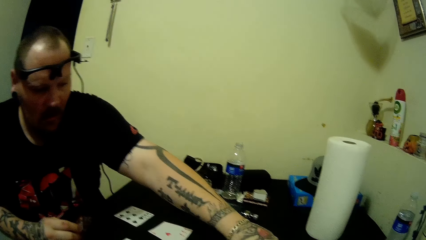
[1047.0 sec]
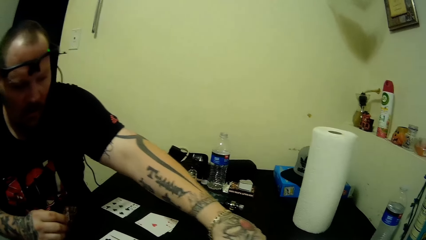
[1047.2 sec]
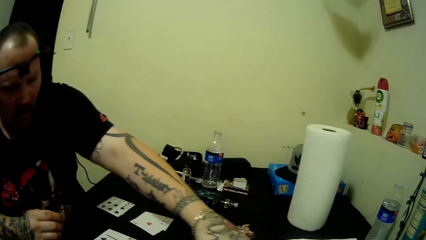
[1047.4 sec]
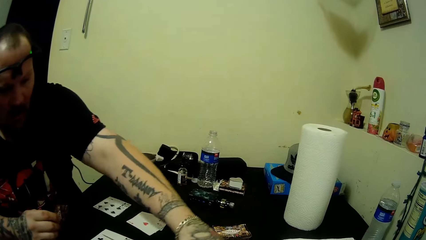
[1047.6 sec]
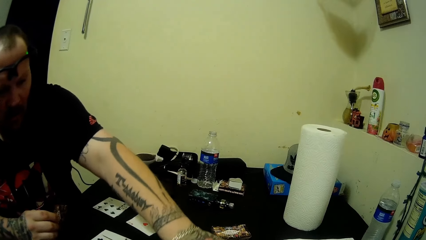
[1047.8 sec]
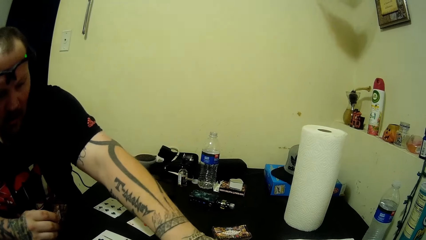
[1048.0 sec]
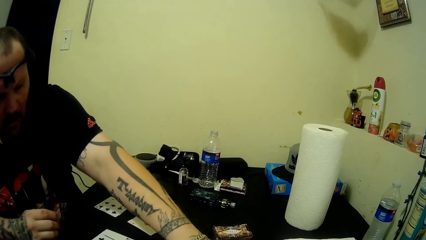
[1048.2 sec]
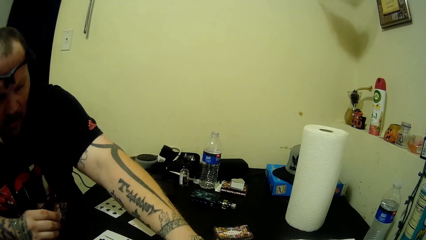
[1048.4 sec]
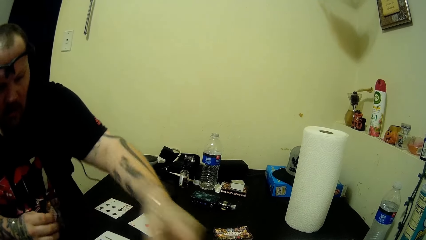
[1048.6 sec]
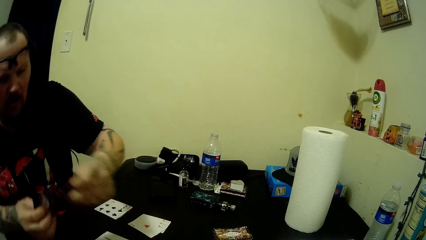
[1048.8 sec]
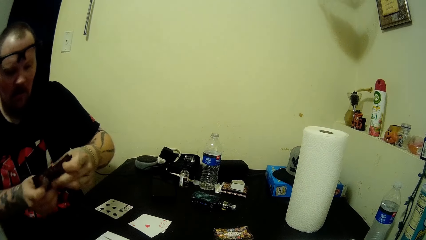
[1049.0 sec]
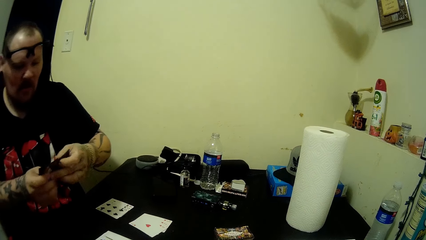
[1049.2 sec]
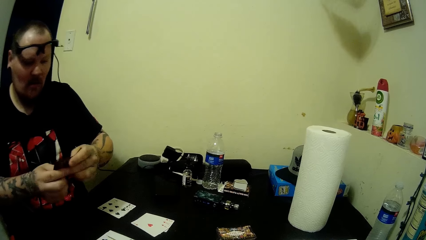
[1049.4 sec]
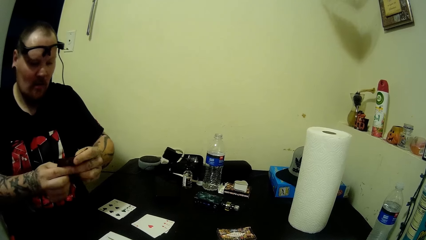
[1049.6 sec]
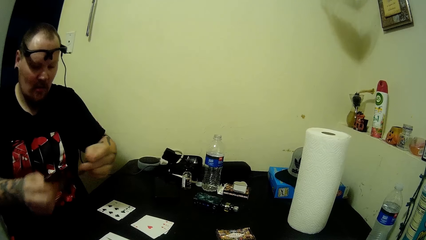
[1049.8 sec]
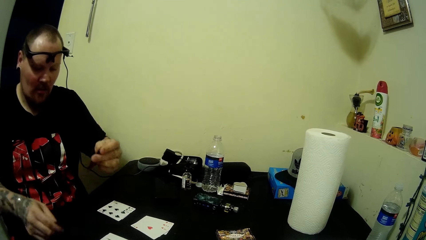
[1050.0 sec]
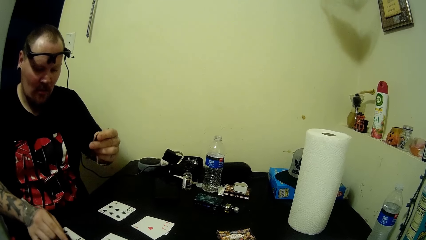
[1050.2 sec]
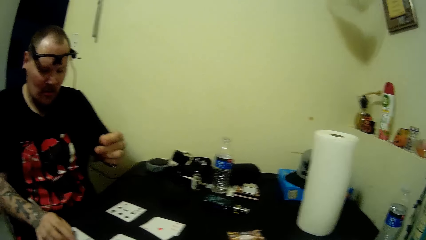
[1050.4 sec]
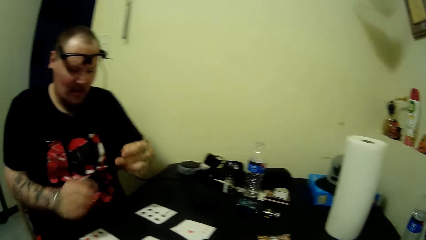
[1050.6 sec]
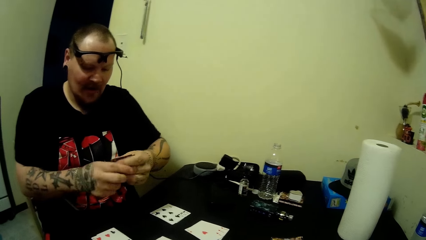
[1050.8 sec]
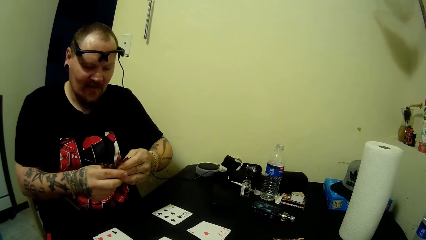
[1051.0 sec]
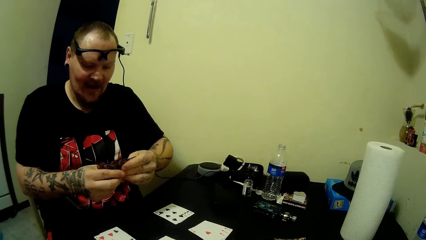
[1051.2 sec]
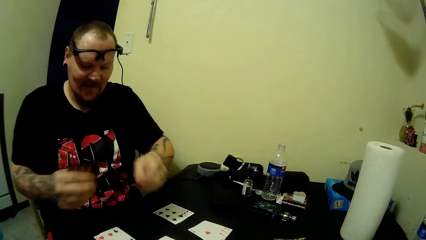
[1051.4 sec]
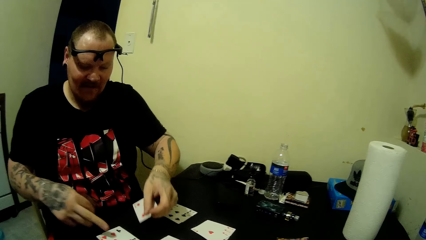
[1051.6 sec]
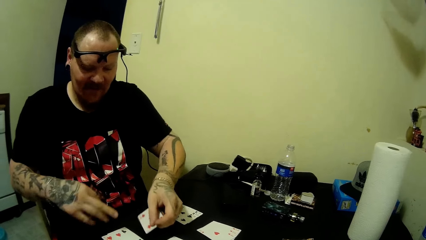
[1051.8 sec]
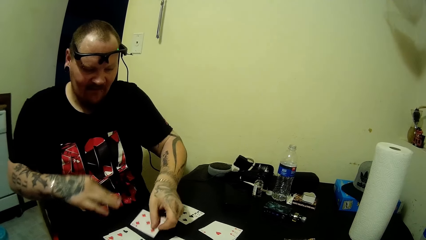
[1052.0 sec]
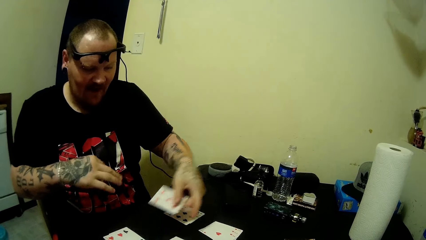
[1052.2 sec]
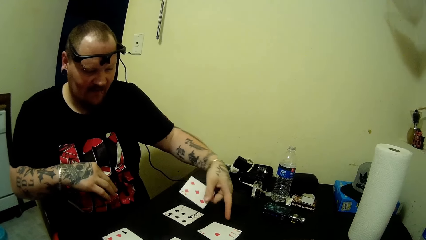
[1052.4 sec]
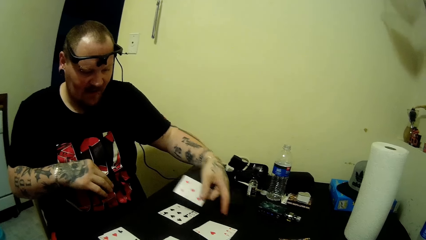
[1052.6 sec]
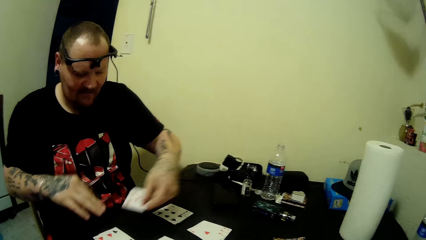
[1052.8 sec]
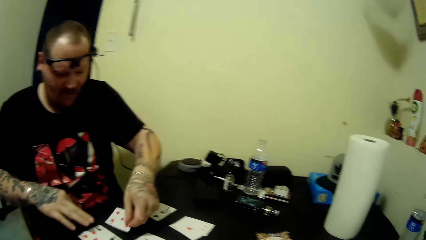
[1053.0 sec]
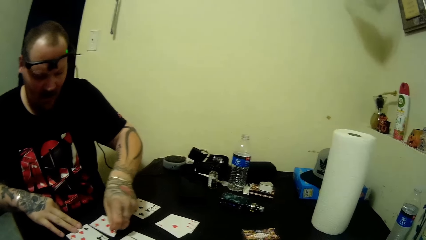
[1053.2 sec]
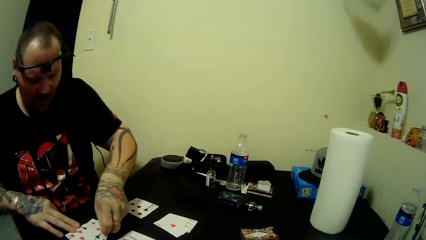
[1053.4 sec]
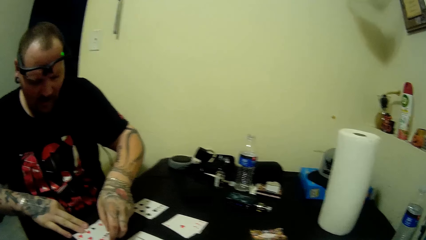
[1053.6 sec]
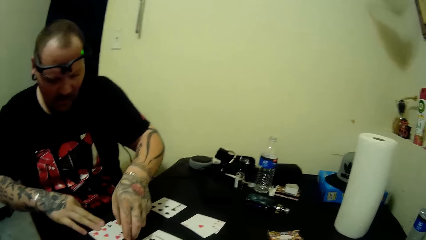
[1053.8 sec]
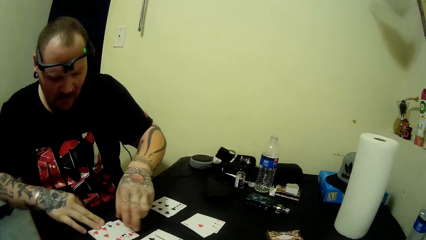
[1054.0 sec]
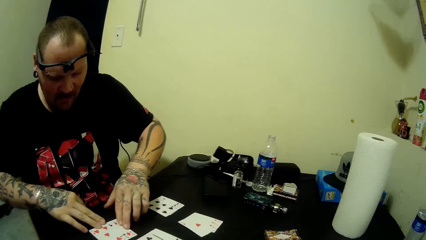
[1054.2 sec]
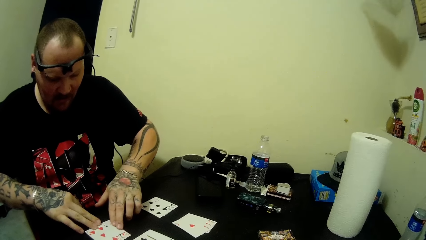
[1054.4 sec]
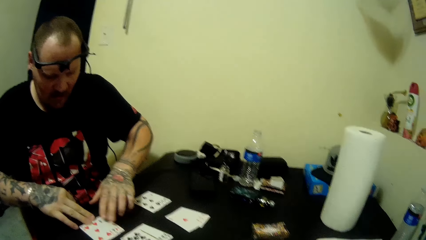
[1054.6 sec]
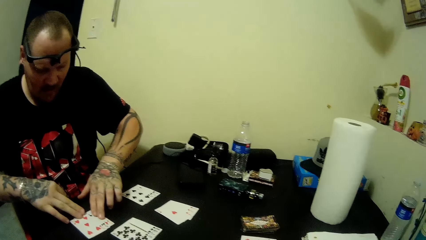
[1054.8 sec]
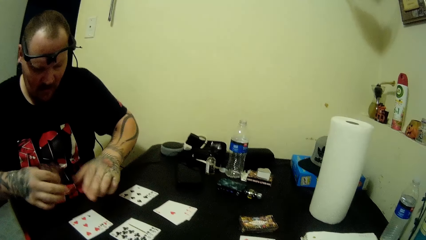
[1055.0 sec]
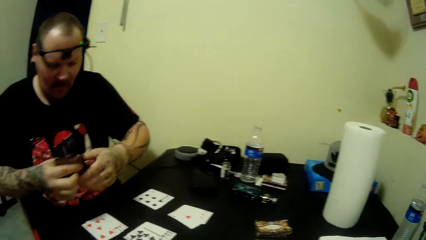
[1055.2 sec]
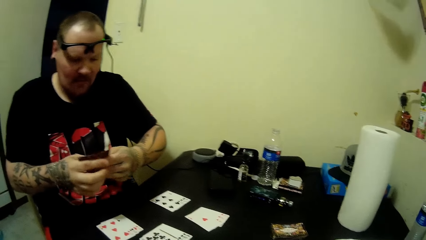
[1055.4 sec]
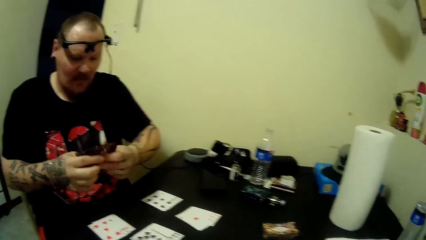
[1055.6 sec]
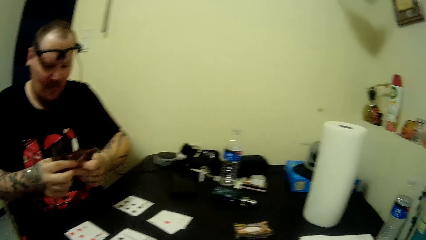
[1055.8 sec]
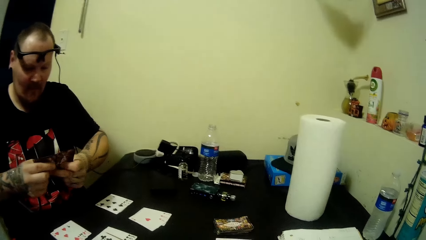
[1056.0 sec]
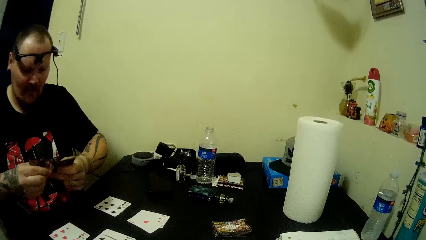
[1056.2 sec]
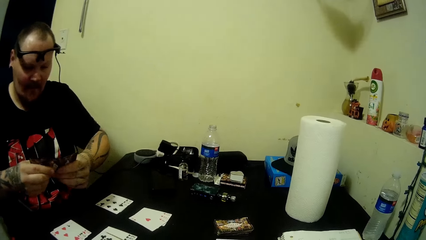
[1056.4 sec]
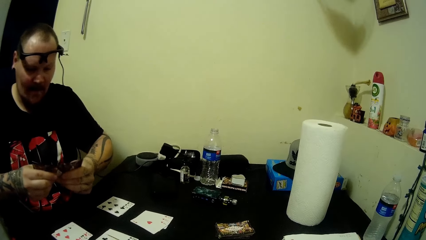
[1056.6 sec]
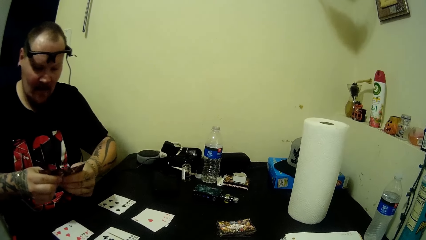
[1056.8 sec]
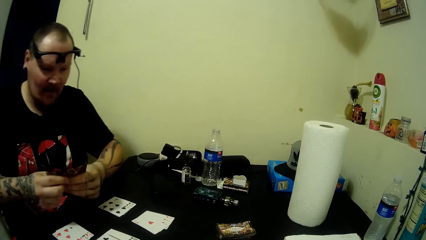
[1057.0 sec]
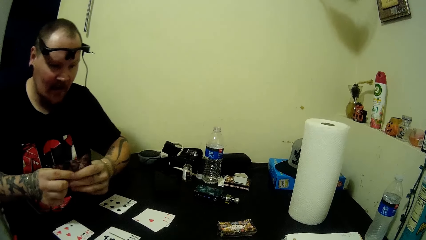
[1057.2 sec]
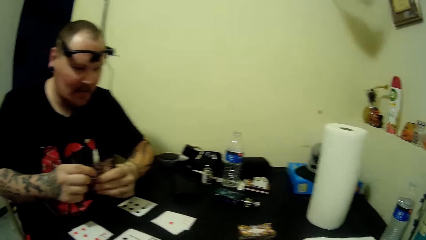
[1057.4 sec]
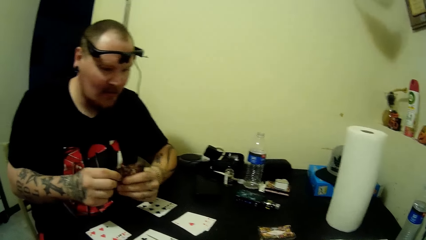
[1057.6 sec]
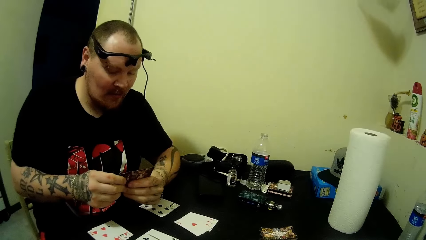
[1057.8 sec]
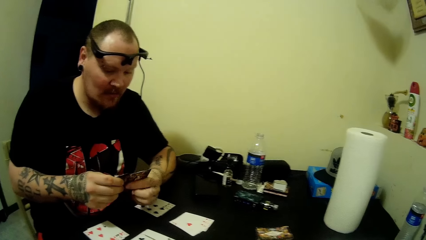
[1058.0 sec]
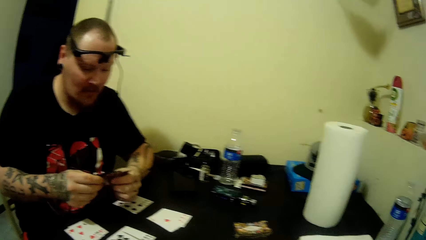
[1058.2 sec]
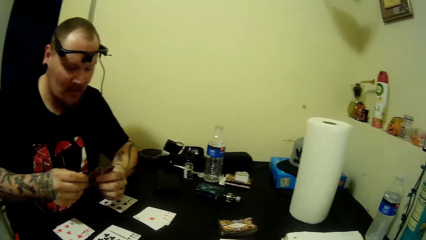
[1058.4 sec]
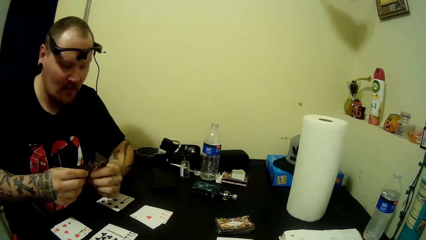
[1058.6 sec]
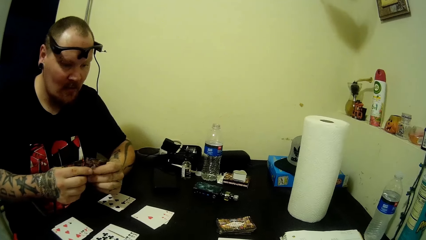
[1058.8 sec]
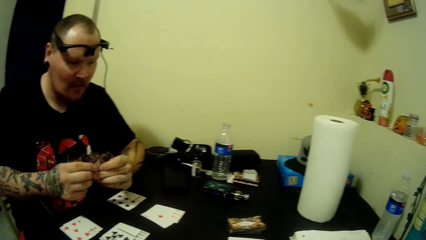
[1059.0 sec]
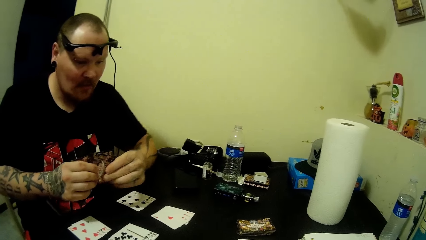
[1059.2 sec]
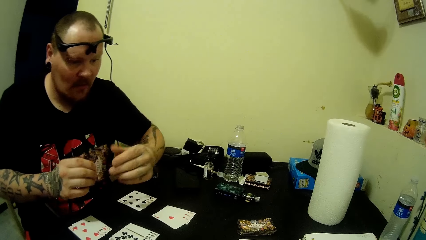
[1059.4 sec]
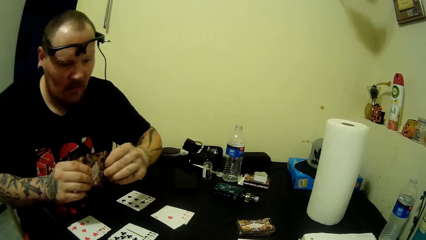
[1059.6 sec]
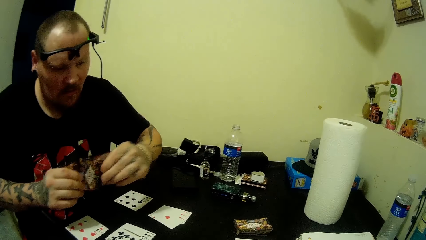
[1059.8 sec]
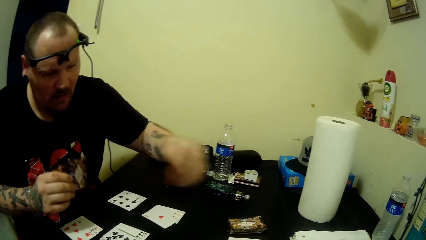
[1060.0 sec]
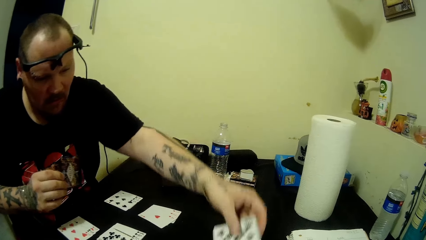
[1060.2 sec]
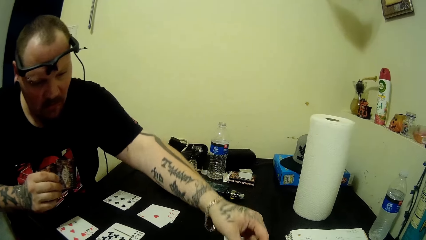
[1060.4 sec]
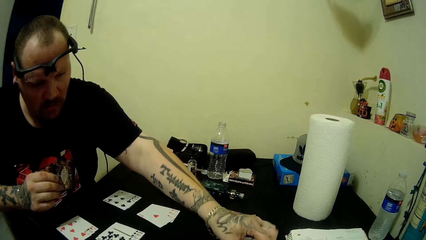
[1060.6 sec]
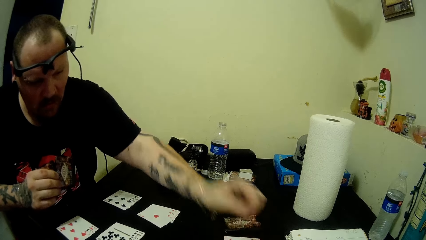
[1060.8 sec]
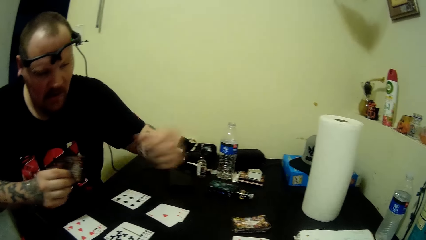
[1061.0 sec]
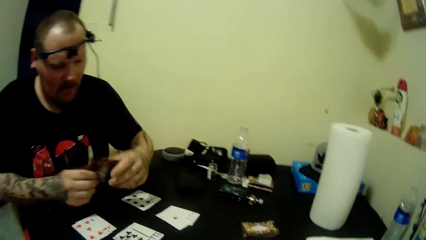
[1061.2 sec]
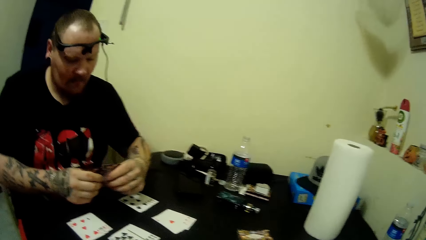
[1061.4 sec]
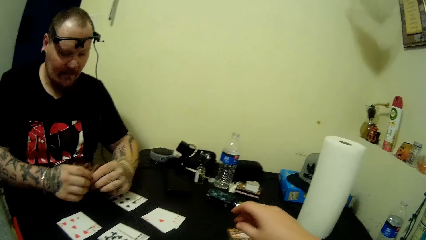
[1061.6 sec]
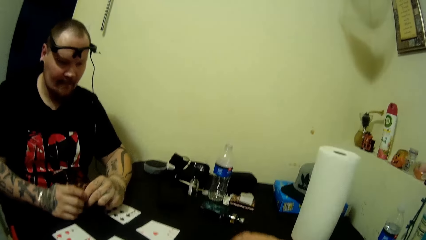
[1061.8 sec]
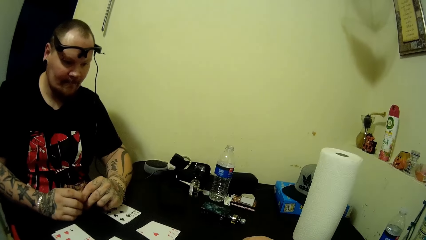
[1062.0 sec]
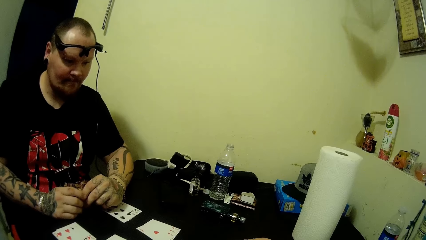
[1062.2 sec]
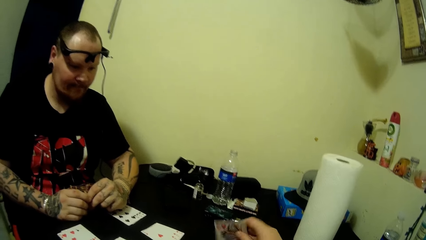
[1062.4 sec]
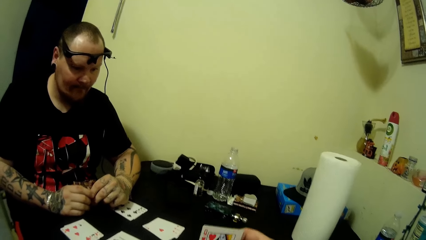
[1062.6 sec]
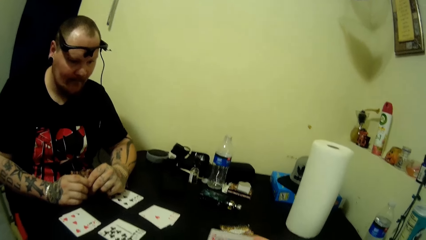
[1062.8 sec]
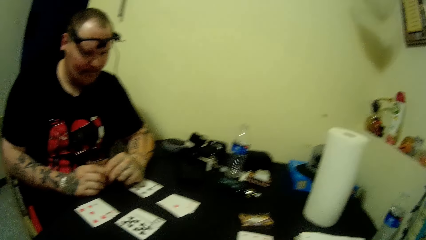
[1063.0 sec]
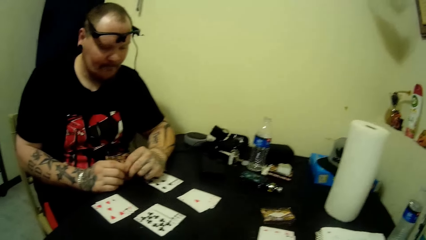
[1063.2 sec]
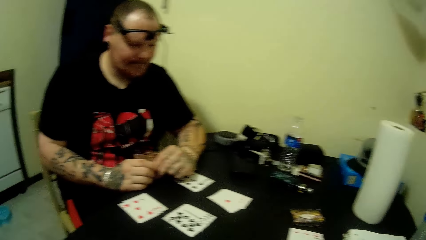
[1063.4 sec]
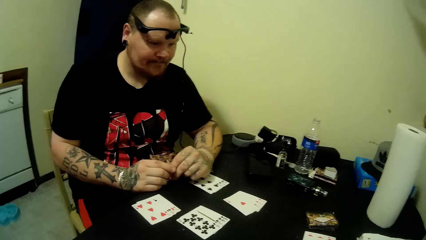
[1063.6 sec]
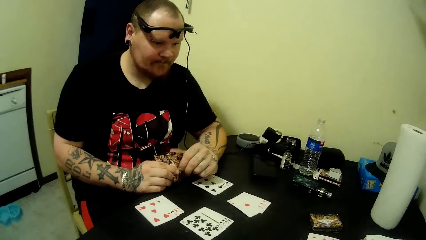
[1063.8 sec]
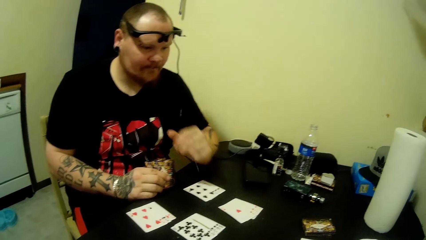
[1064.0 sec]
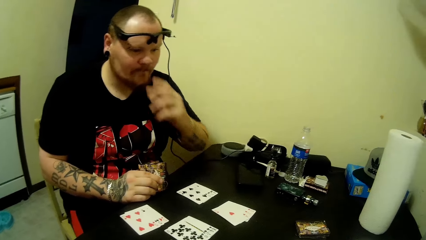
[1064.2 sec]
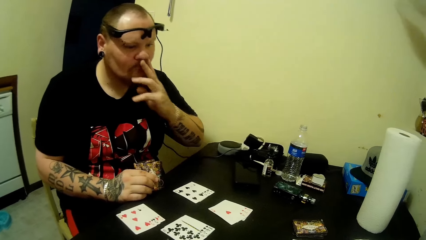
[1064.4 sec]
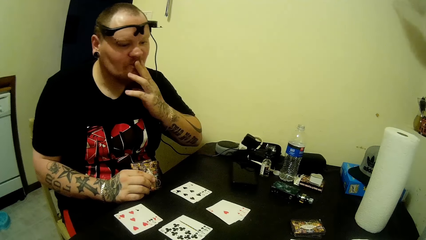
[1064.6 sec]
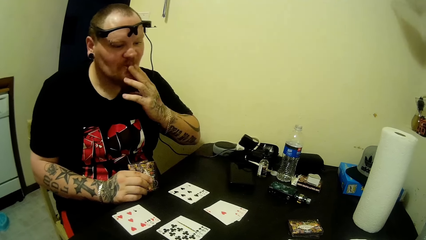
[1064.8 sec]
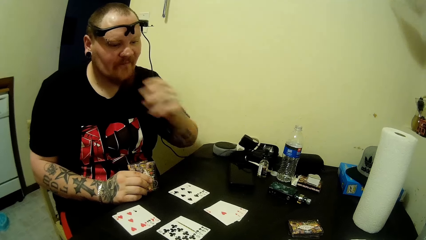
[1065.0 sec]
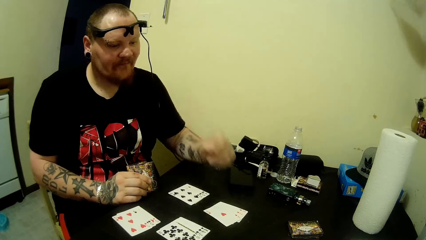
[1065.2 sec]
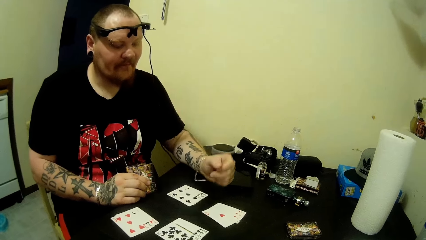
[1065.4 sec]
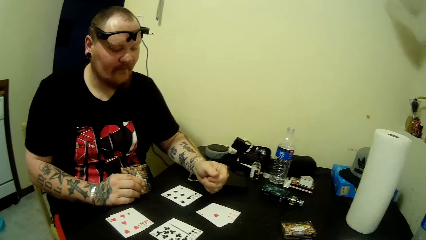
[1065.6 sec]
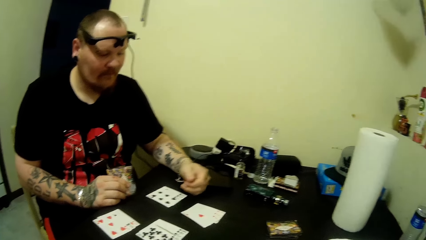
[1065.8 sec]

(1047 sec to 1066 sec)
The camera wearer interacts with a man. The man picks a card from the table, places the cards on the table, holds the cards, and places a card on the table. The camera wearer picks a card from the table.
